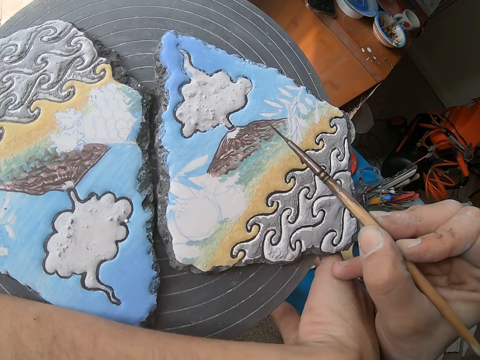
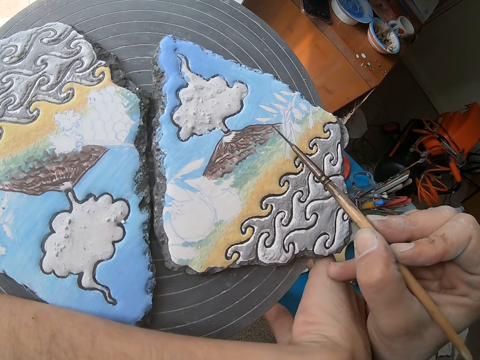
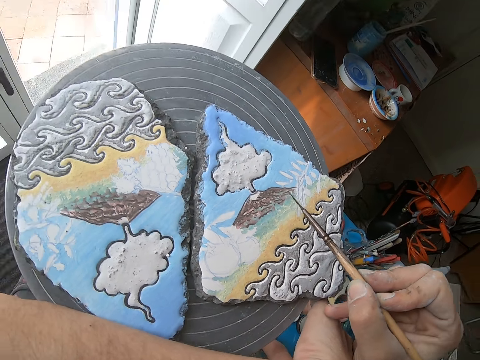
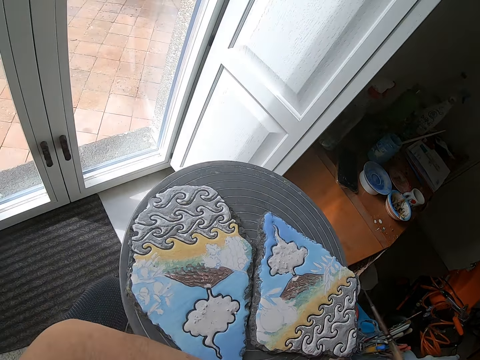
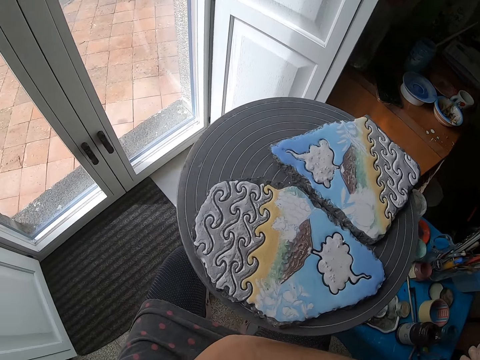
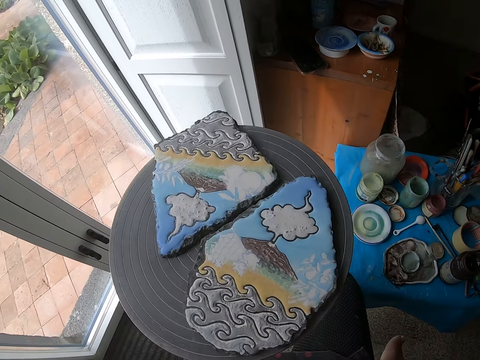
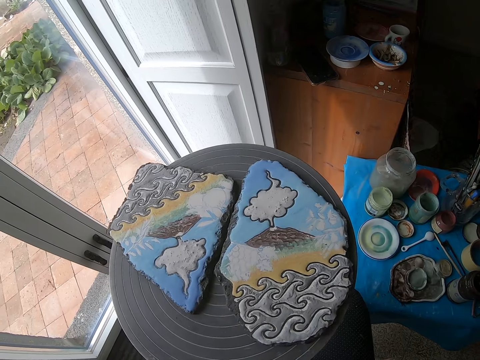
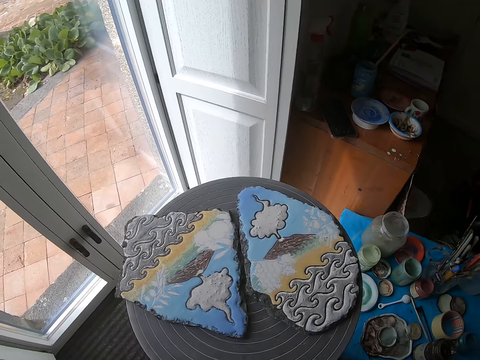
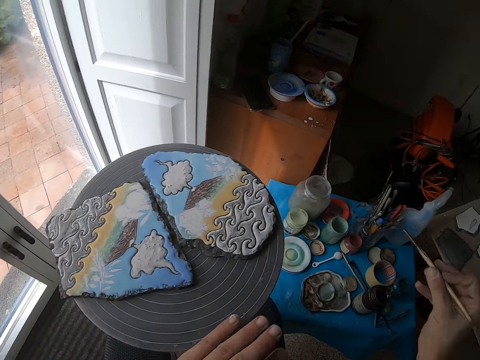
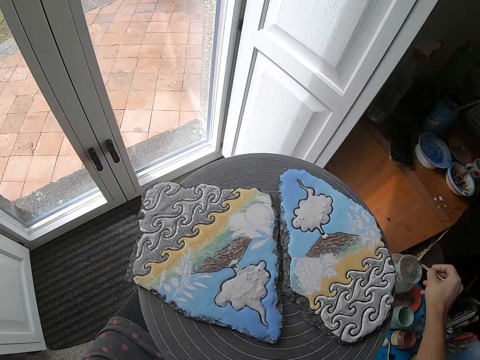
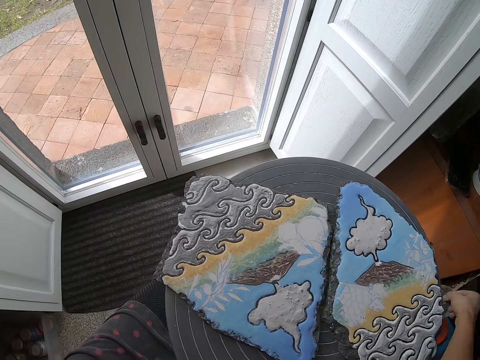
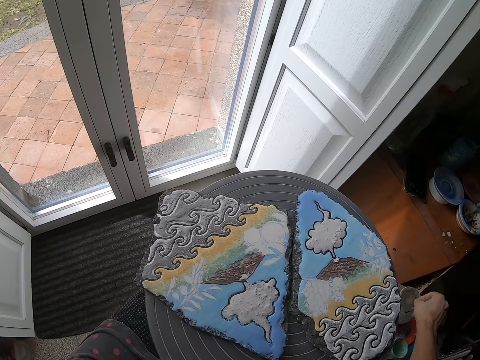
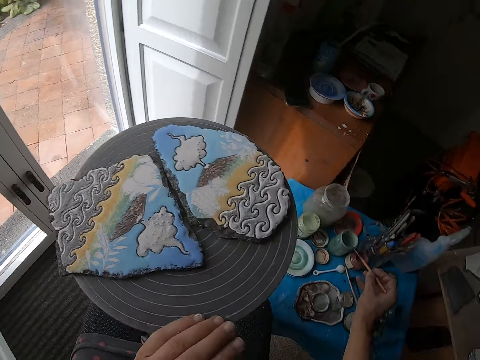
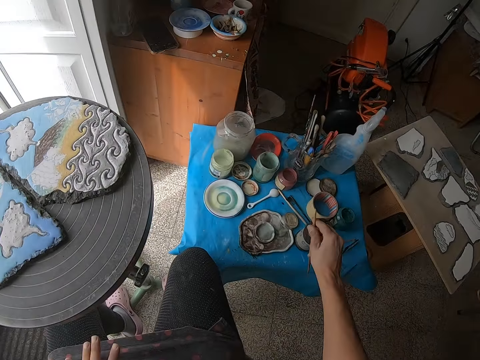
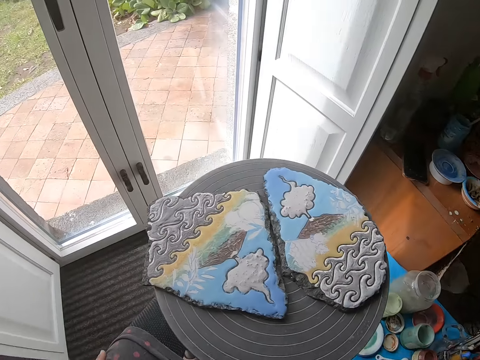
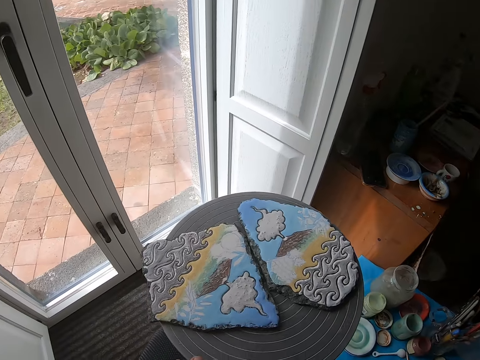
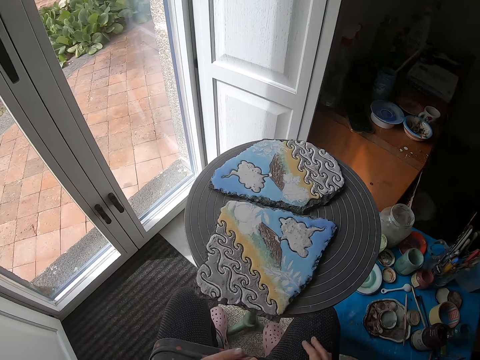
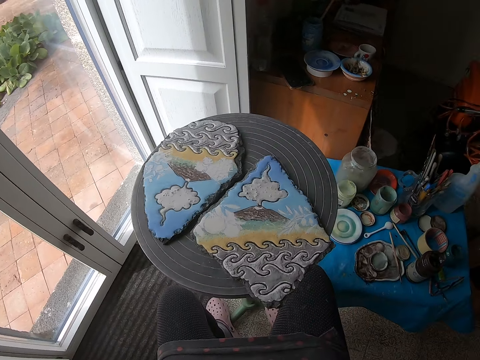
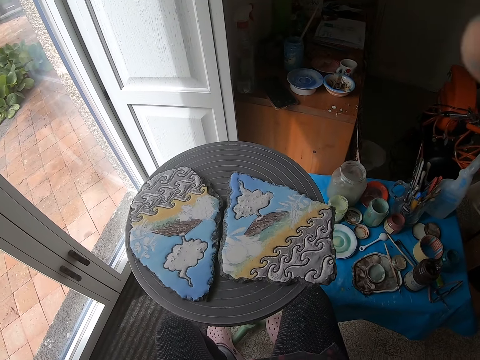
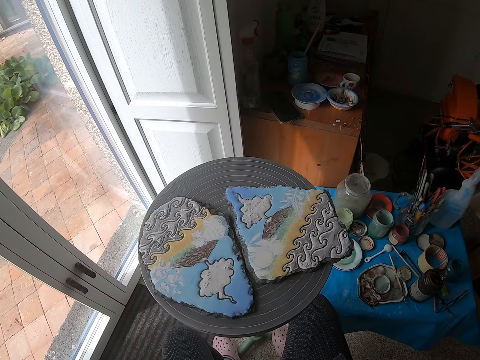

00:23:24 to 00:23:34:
The camera wearer spins the stool or art table stand with his left hand. He dips the brush into the jar of water on the table. He drops the brush on the table. He spins the stool with his left hand.
